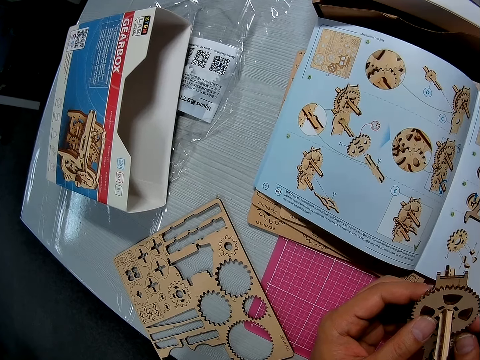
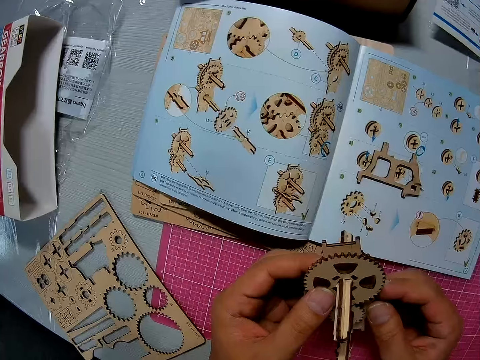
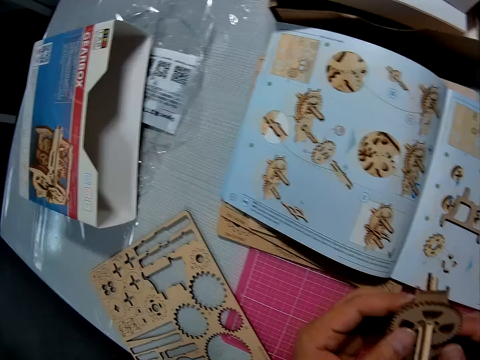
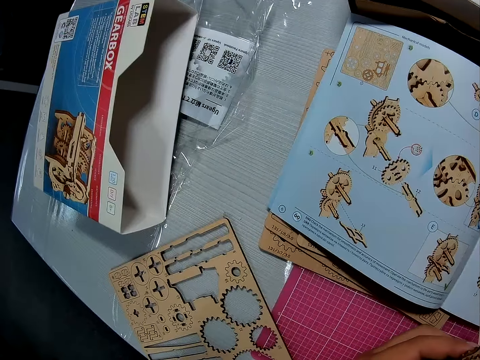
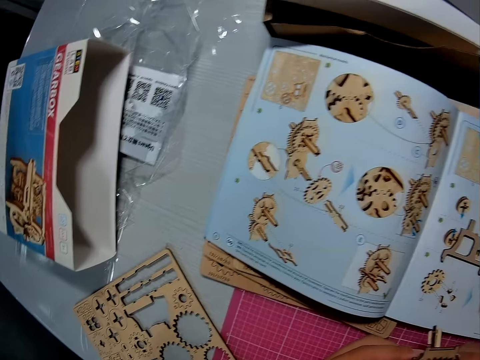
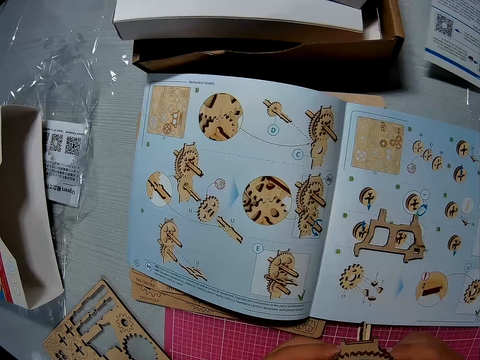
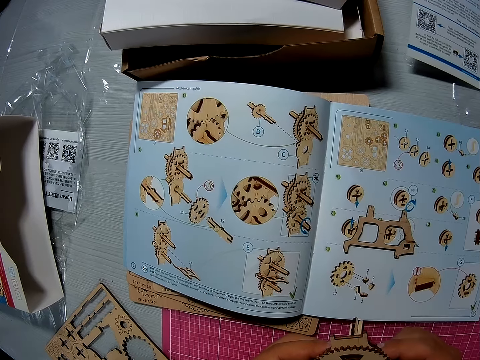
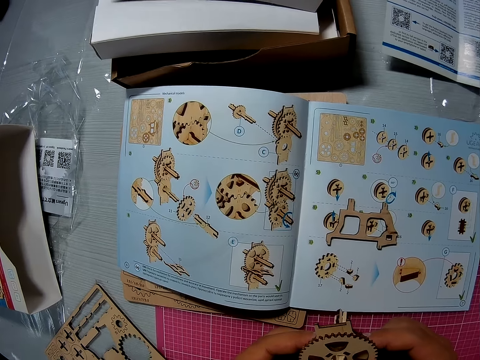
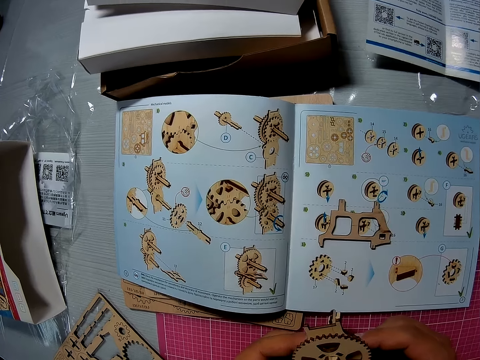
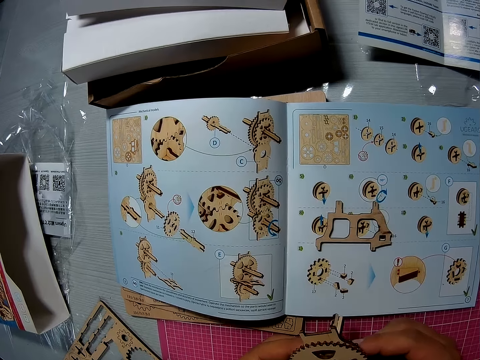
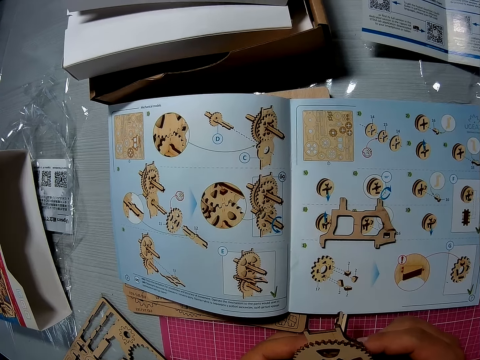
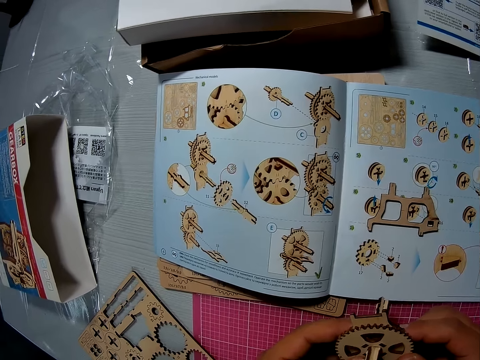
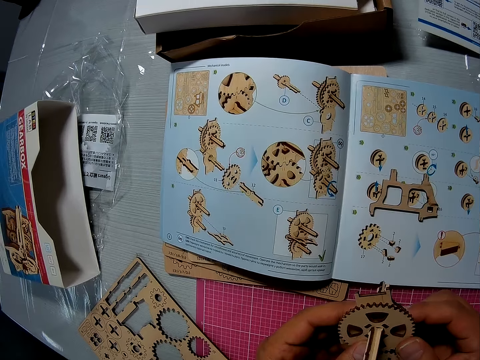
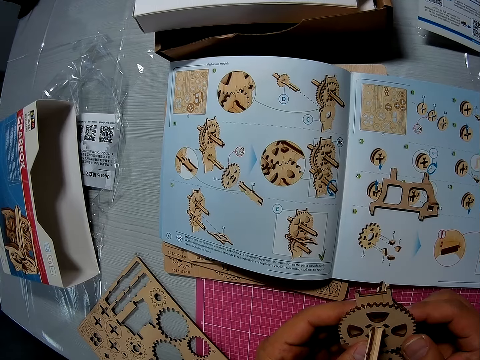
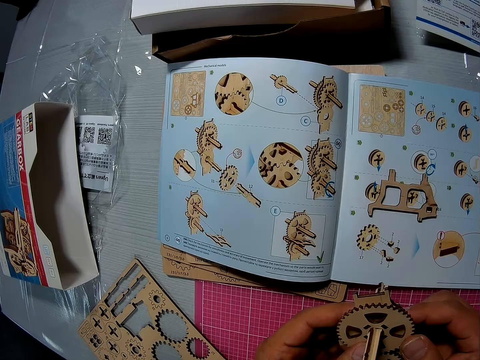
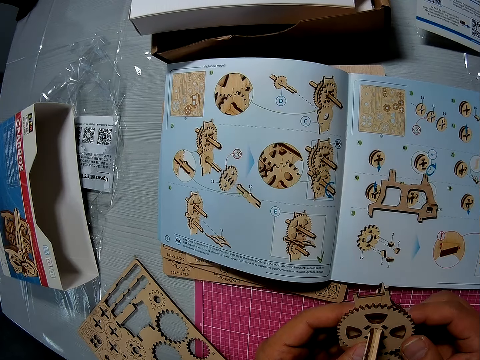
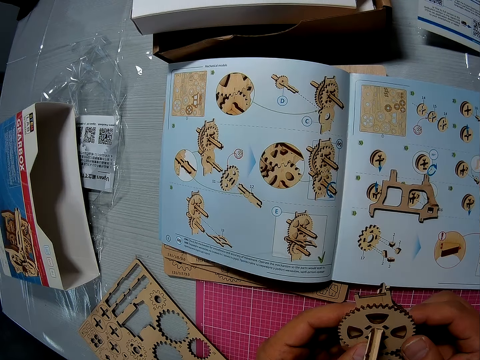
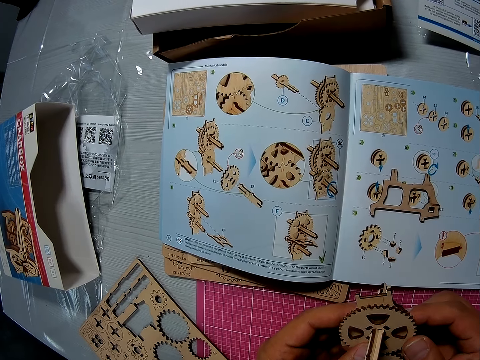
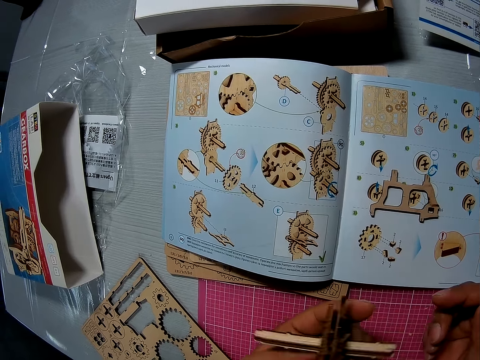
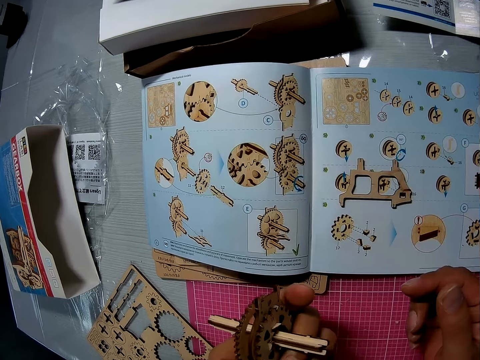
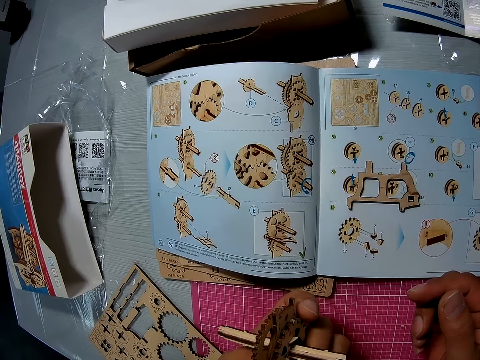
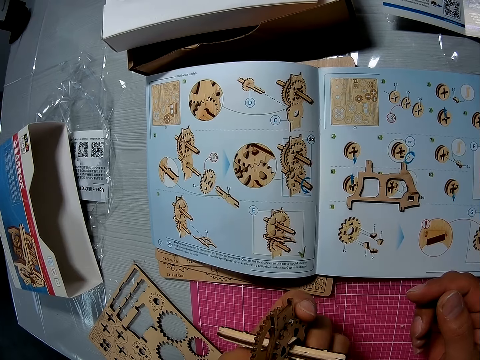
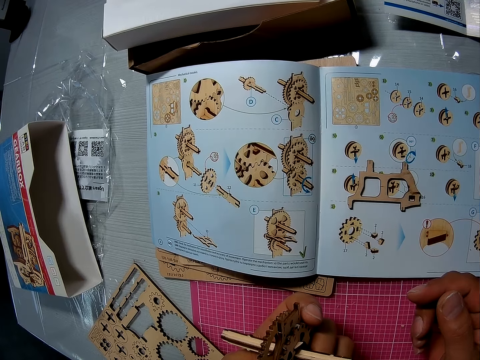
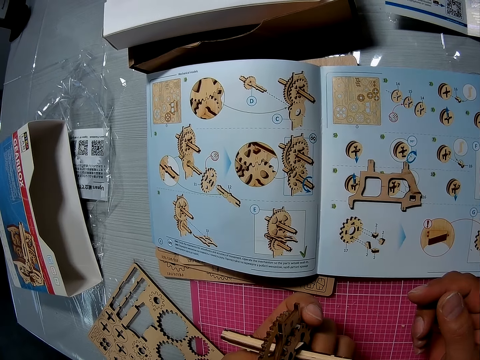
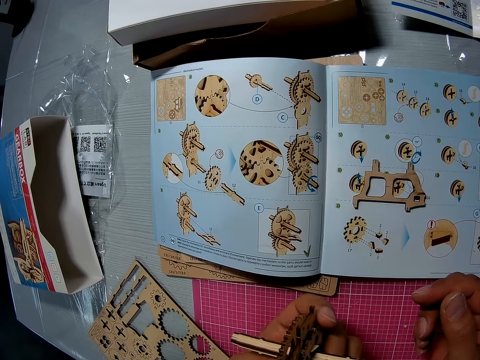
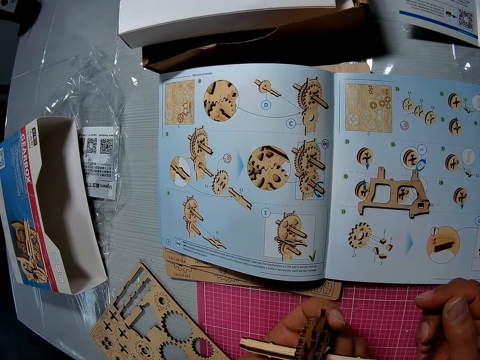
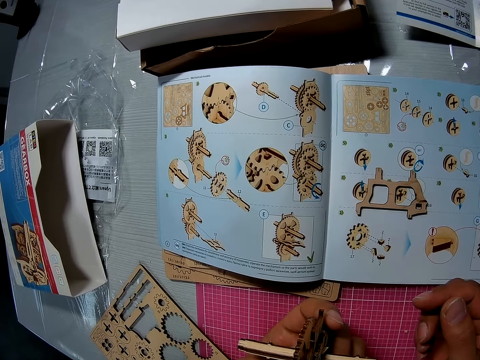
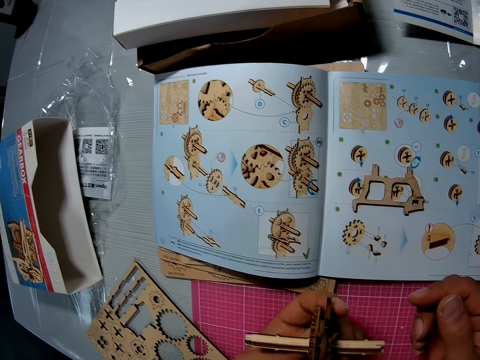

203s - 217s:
The camera wearer removes his right hand from the piece. He turns the art work and holds the art work.

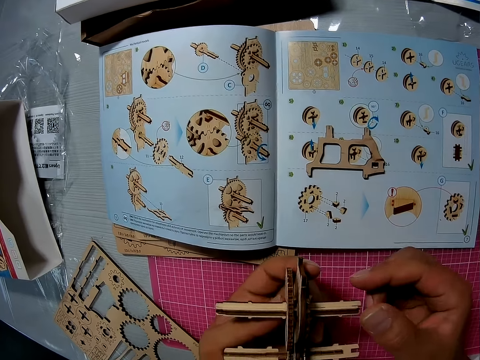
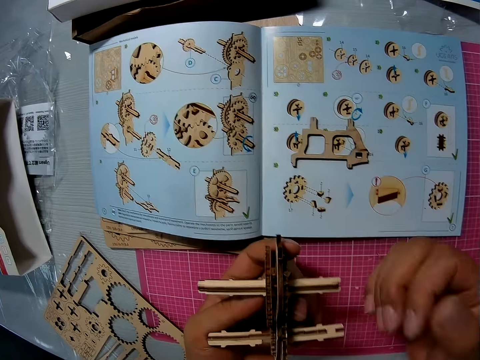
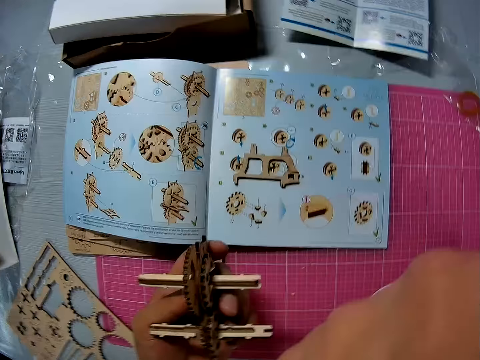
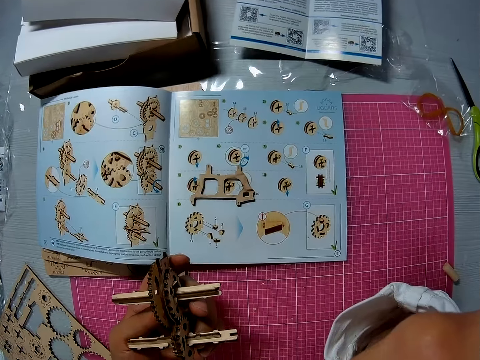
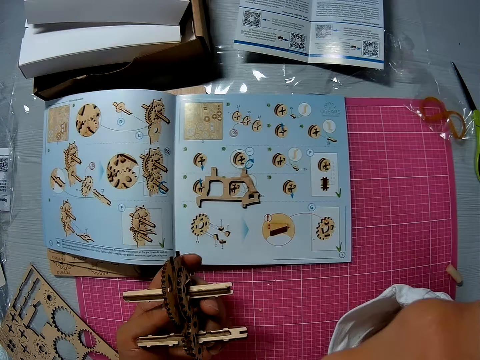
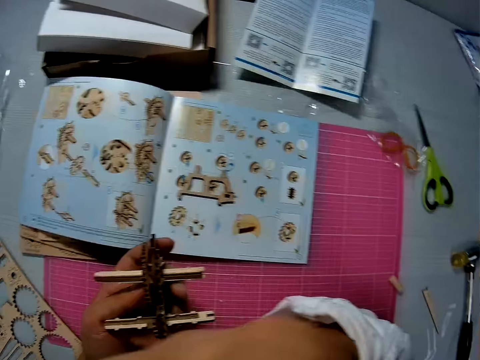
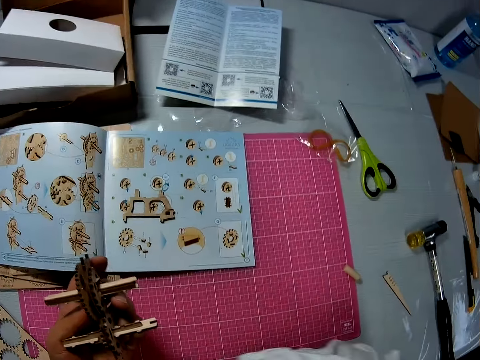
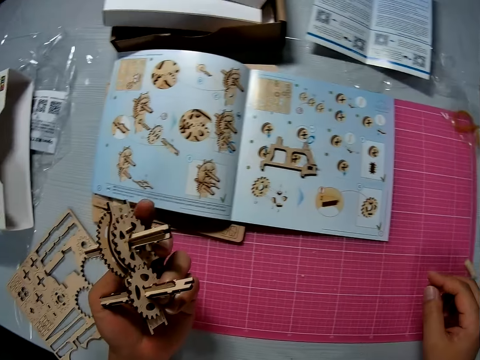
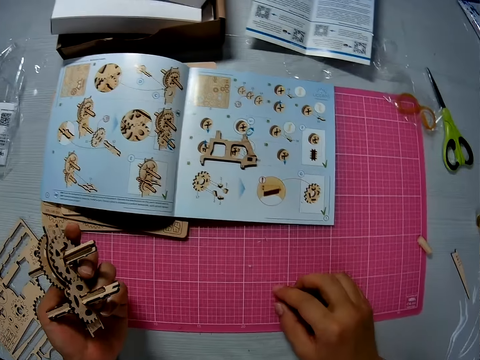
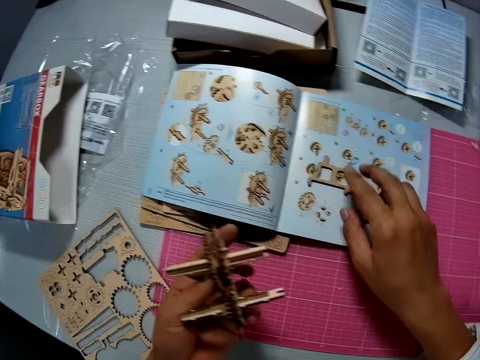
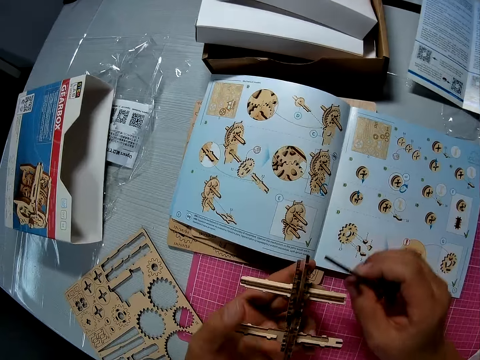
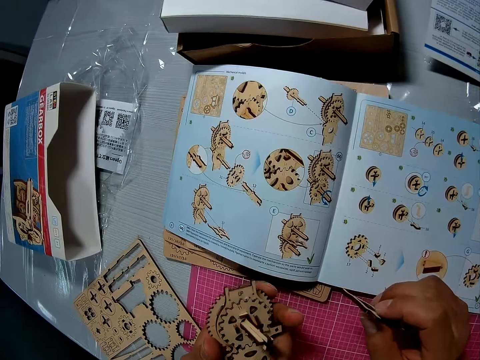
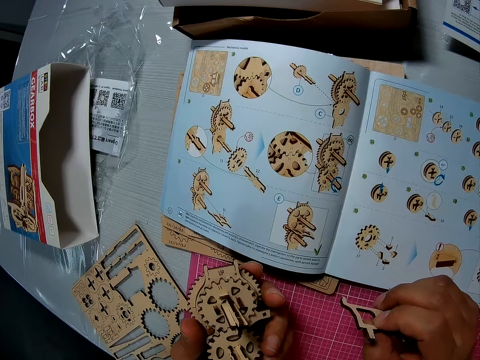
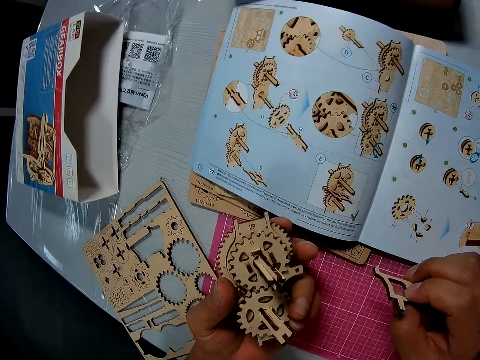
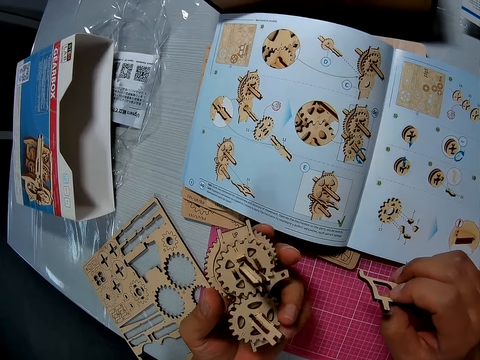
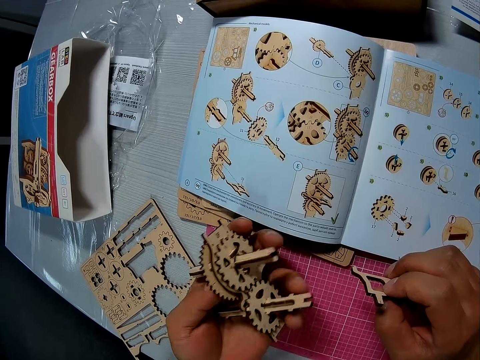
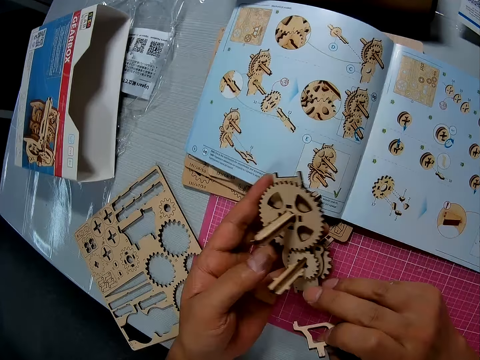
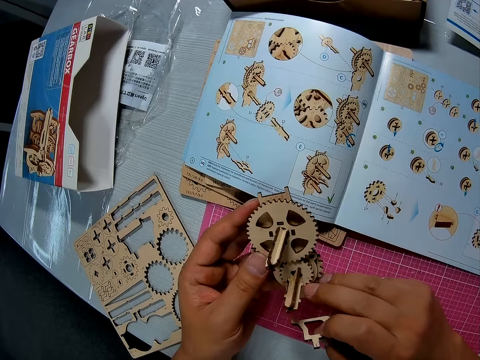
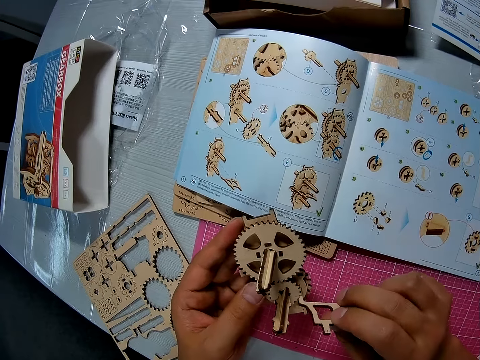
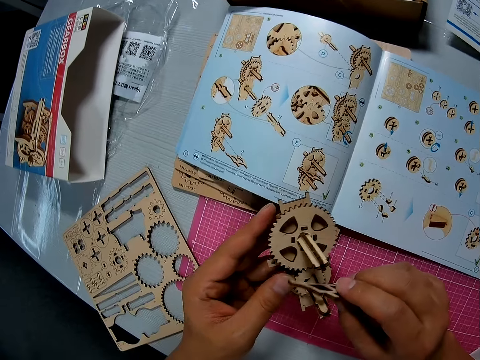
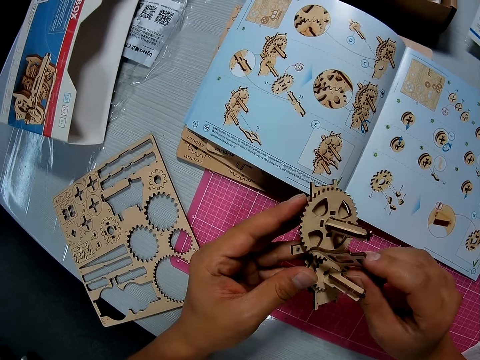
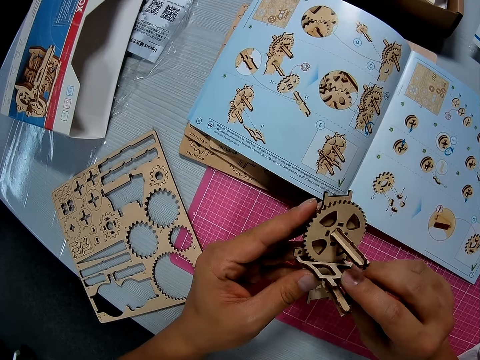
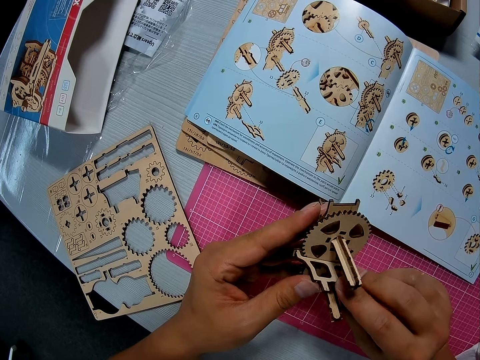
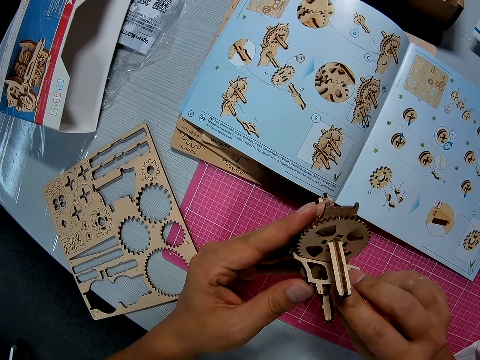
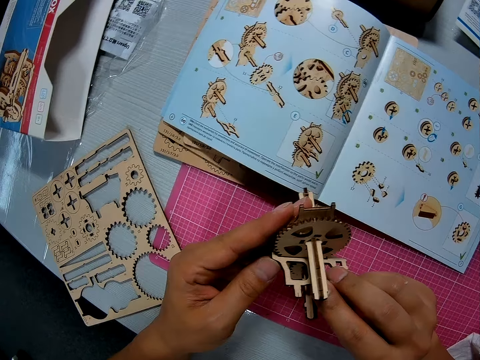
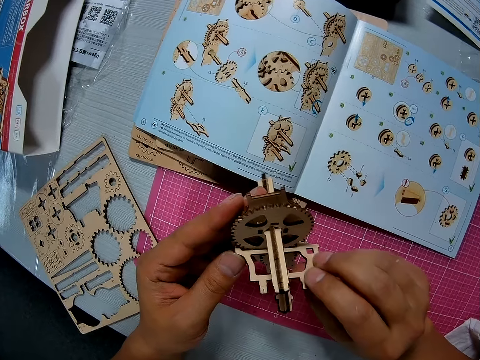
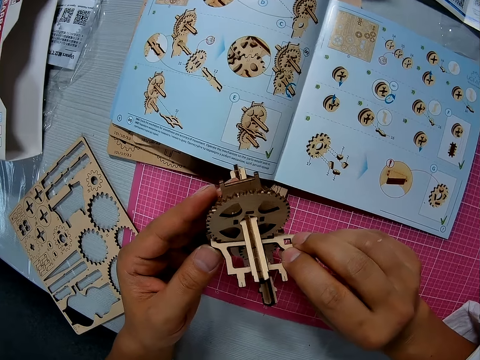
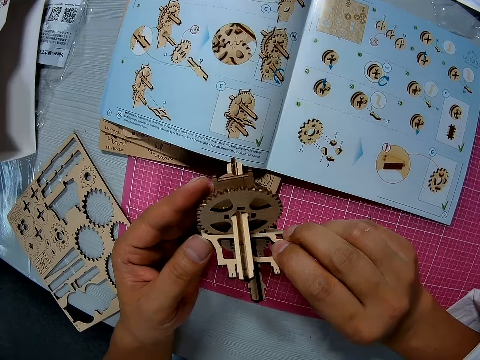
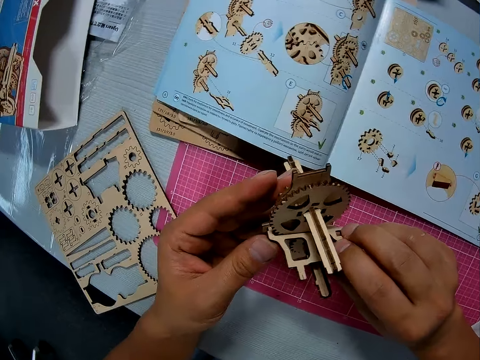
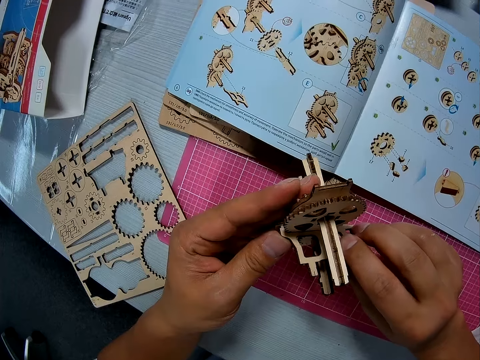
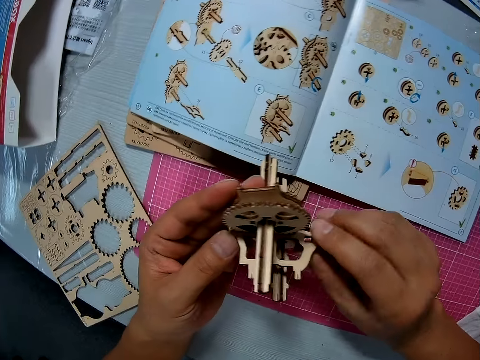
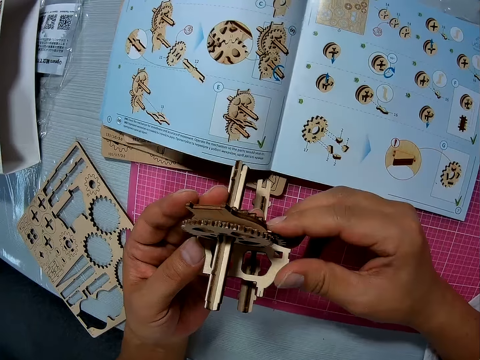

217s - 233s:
The camera wearer scratches his nose with his right hand. He places his right hand on the cutting sheet. He picks up the piece from the book on the cutting sheet with his right hand. He examines the piece in his left hand. He joins both pieces together.
